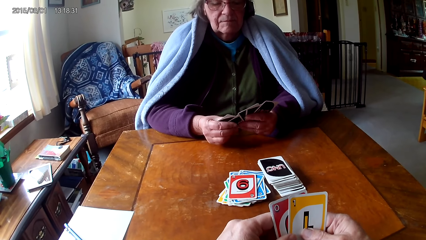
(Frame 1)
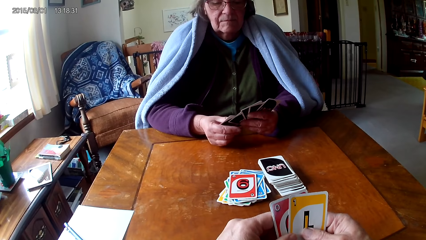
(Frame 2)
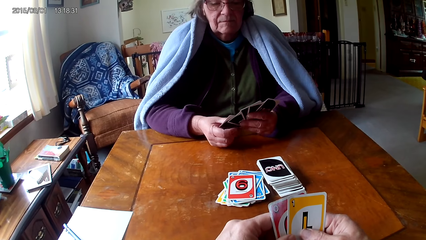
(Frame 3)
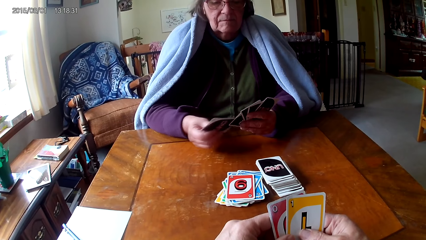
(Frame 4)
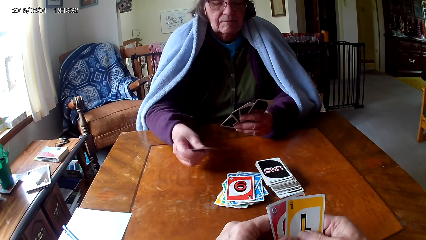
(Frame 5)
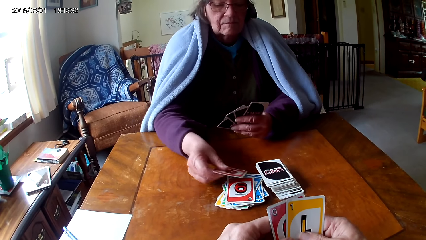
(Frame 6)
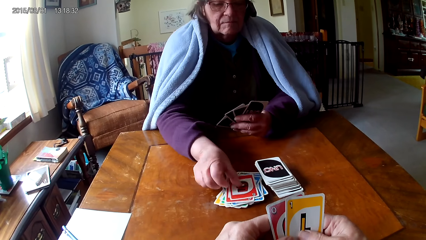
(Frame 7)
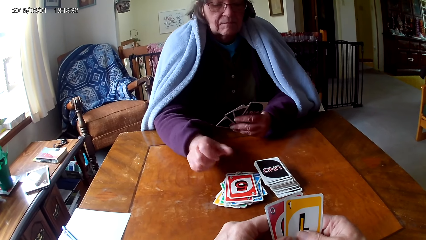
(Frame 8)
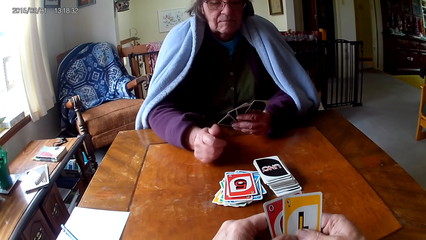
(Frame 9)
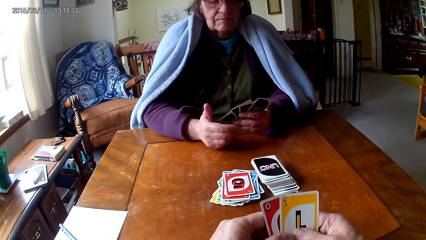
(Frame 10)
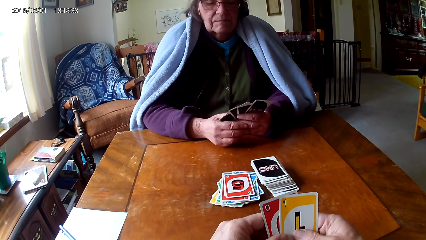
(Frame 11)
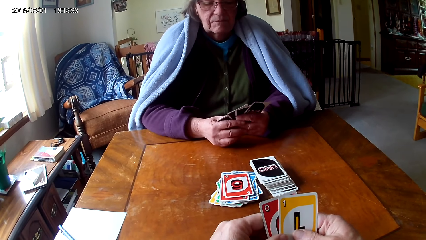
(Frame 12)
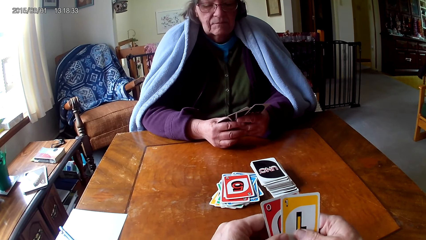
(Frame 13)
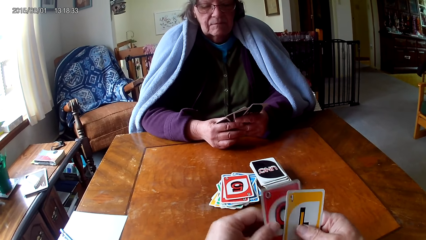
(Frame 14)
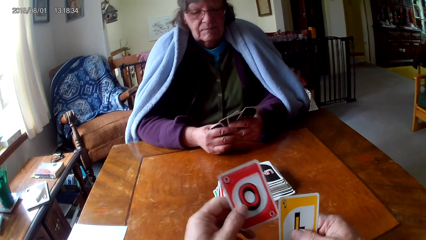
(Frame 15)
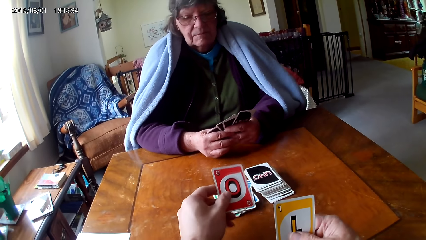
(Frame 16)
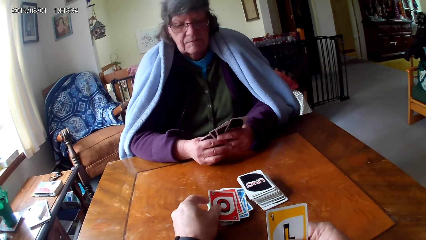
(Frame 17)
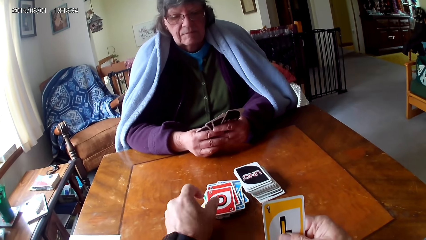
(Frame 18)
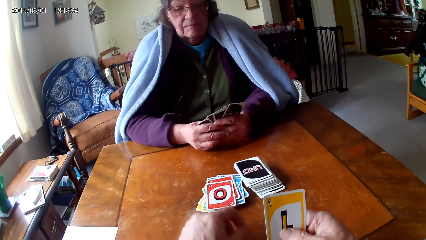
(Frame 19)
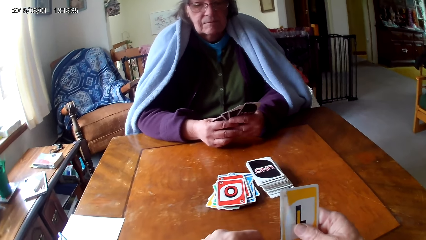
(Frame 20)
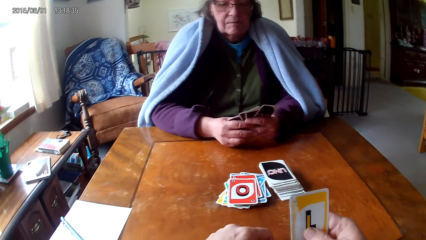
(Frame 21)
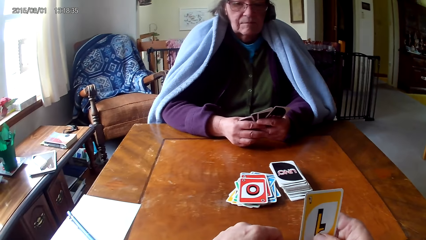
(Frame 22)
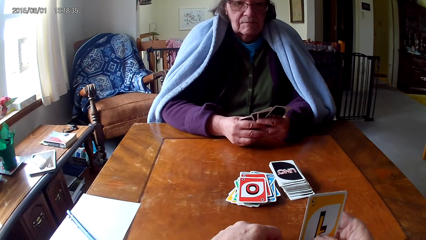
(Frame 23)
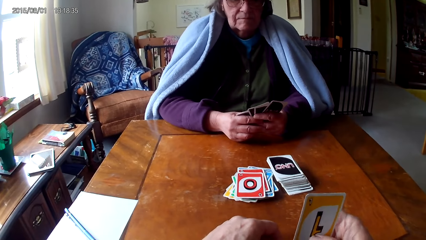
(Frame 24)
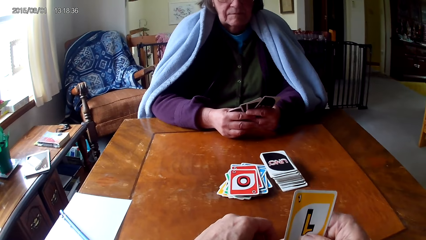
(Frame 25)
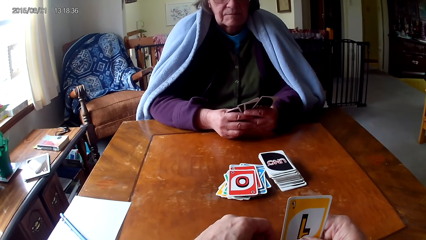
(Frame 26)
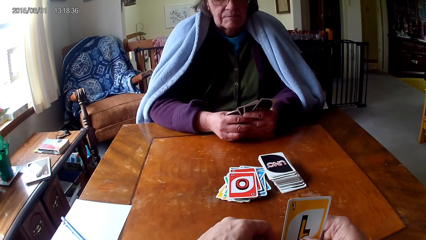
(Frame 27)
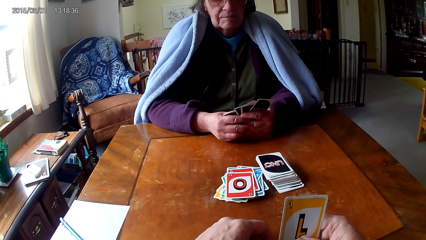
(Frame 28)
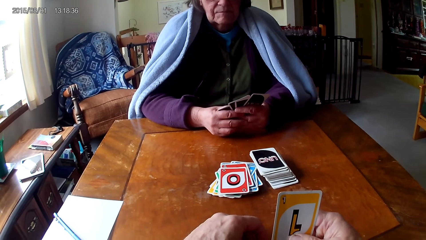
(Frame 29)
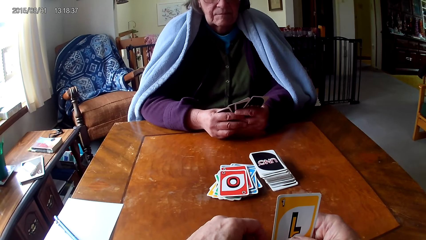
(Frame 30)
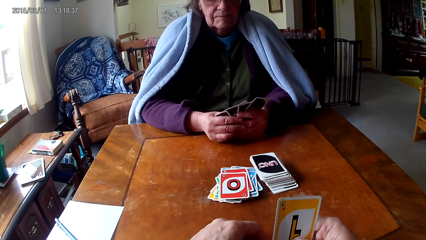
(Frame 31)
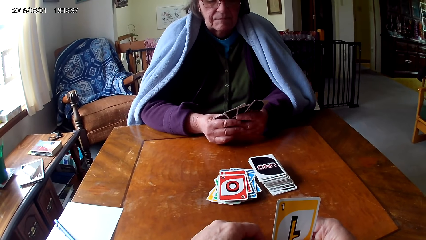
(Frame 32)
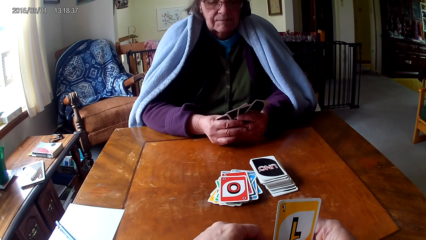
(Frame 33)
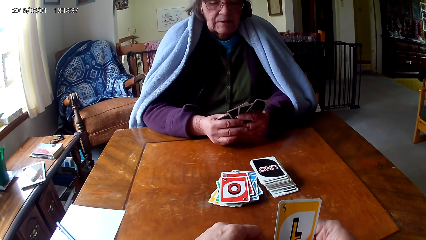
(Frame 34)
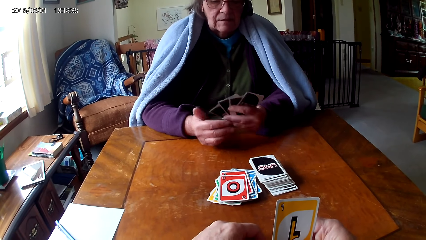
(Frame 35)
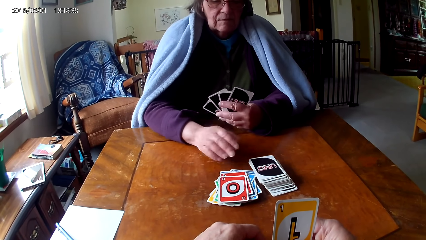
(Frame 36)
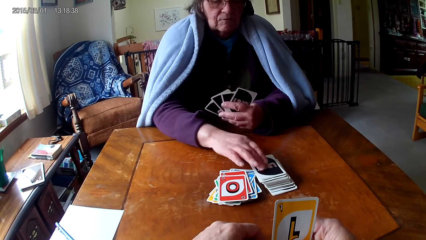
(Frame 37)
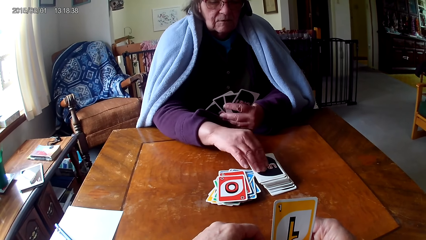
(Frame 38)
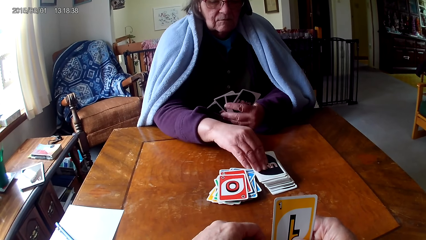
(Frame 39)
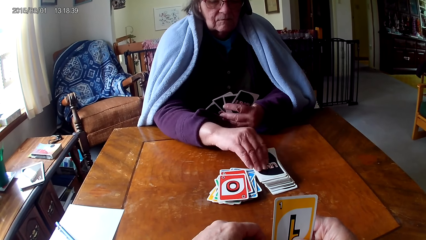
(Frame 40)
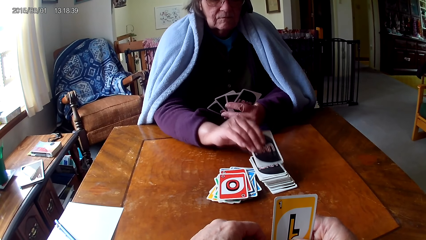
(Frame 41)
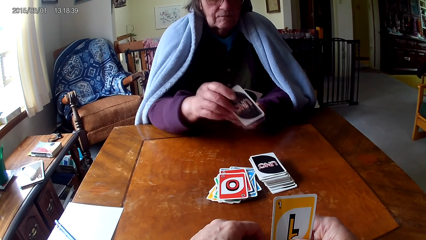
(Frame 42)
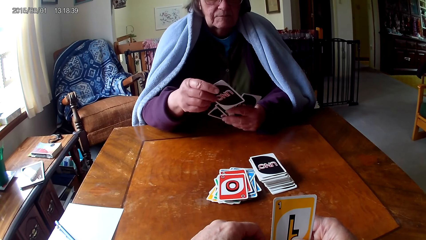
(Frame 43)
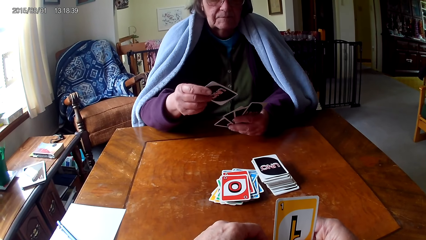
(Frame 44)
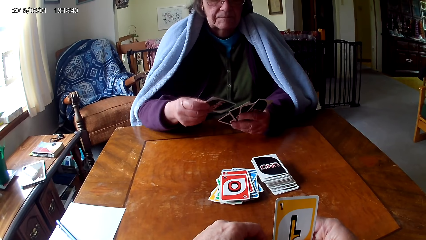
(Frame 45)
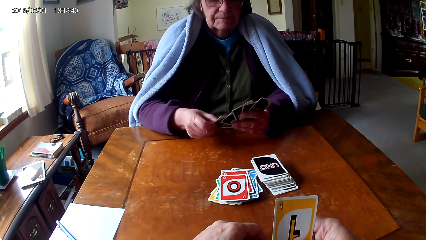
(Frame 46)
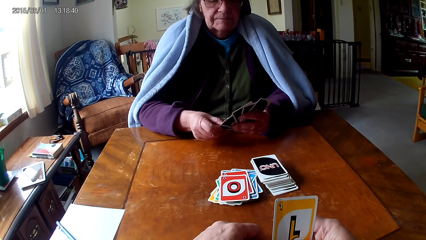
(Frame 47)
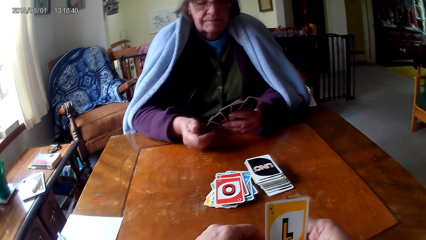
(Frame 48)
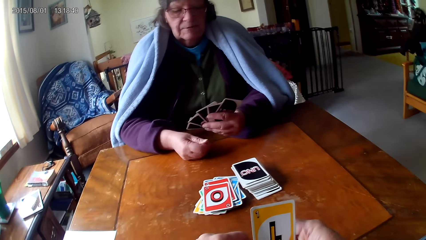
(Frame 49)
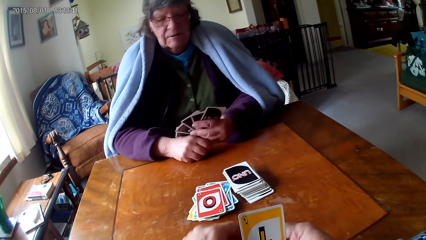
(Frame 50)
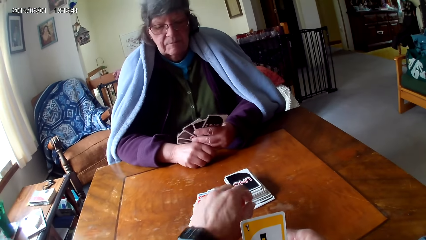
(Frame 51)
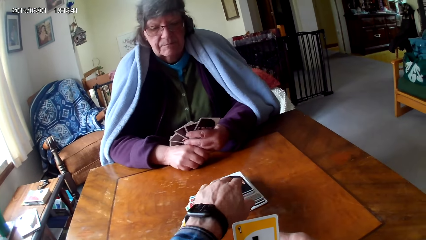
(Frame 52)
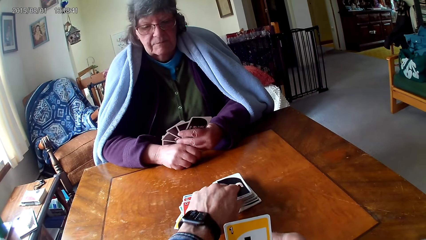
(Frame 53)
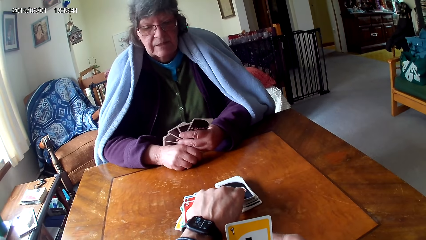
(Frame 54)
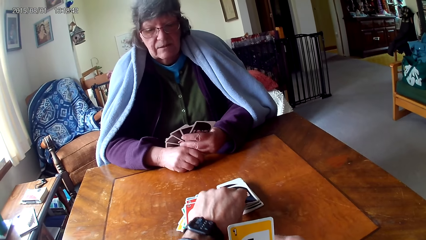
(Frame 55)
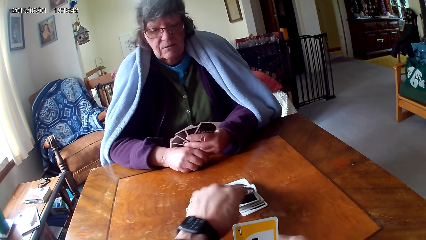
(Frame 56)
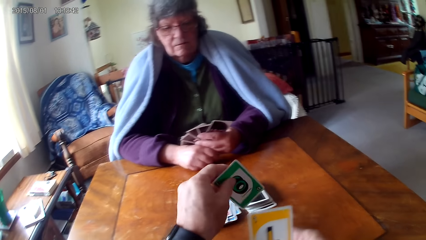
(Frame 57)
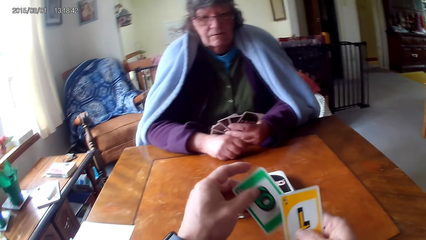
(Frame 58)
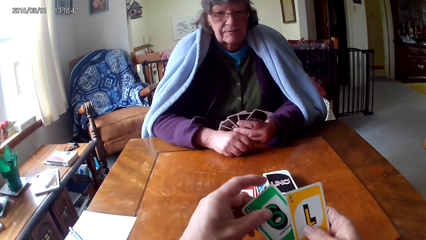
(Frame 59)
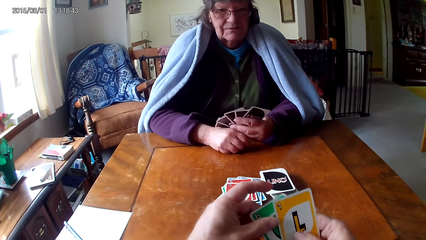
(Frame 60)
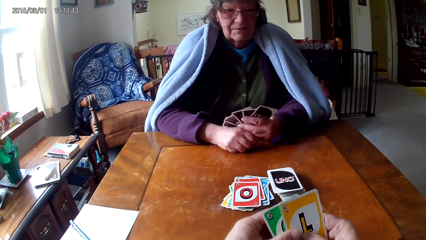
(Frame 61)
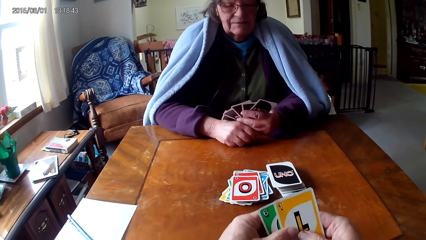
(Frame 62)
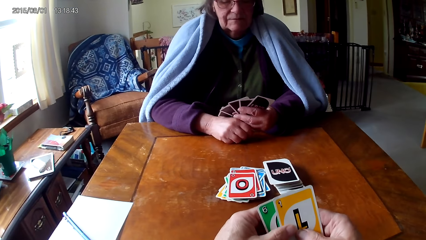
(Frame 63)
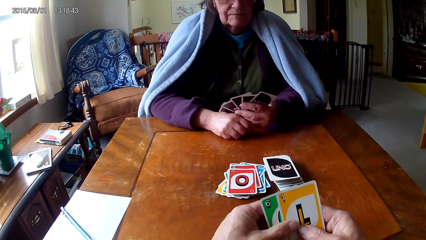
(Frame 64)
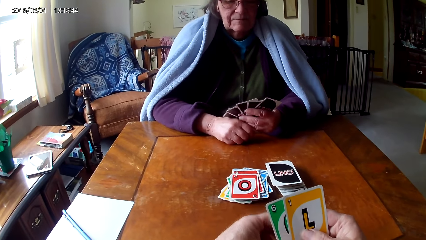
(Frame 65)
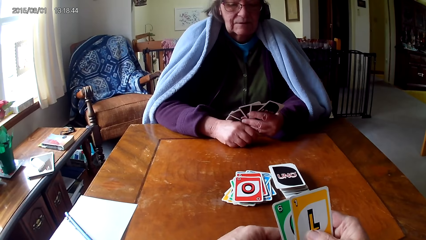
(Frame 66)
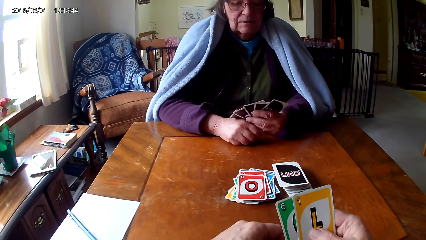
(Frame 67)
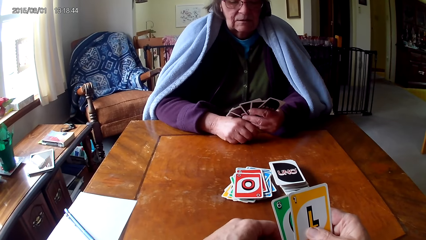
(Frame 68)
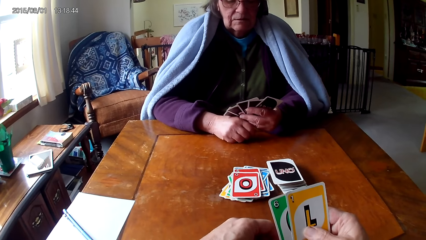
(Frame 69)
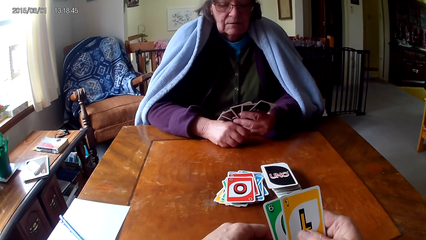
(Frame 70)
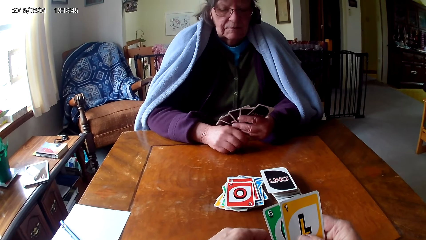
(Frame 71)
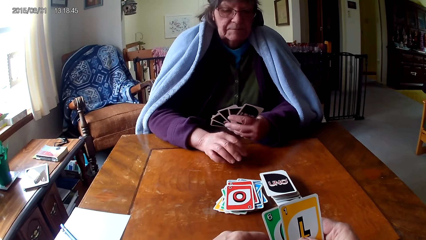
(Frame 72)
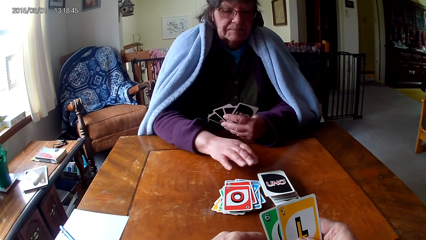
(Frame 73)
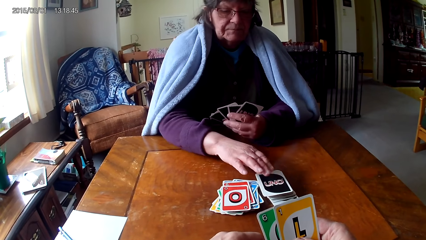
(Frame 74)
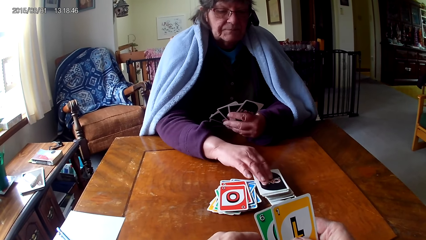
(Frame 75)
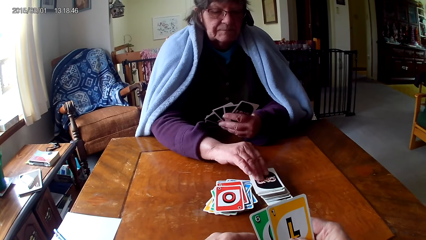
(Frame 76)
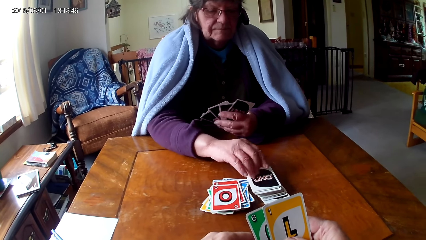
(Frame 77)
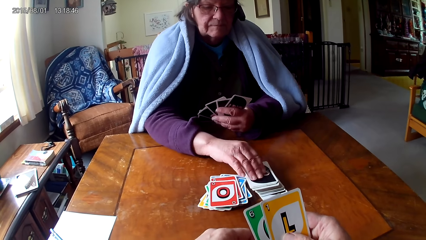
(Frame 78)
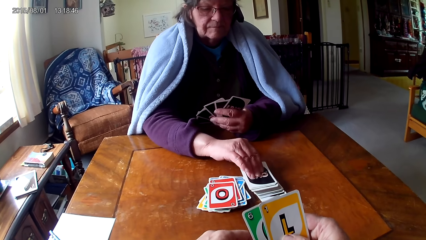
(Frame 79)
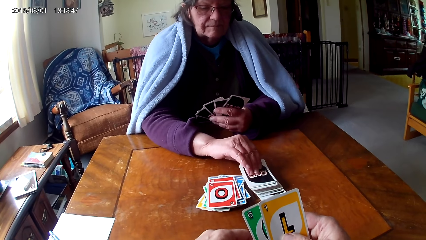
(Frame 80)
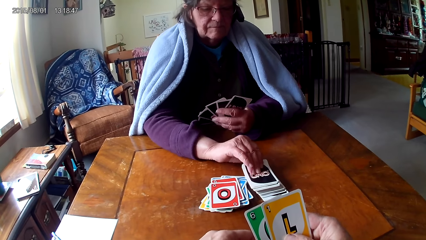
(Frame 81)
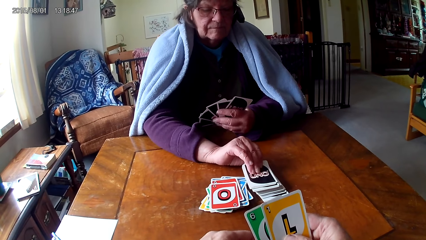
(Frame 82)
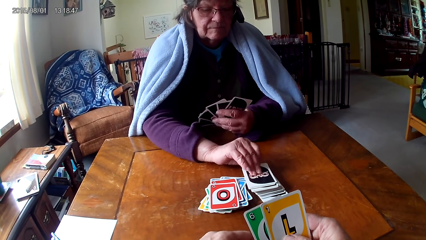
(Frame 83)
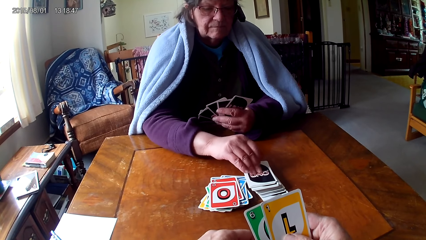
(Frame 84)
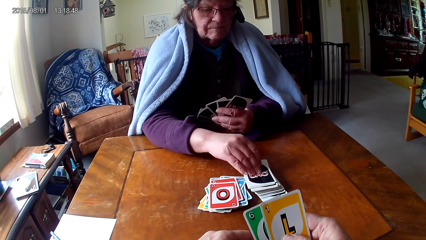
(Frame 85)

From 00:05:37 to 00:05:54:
A woman picks a card from the other hand and places the card on the table. The camera wearer picks a card from the other hand and places the card on the table. They put a hand on the table. The woman picks a card on the table and puts the card on other cards. The camera wearer picks a card on the table. They hold cards with hands. The woman picks the card.
